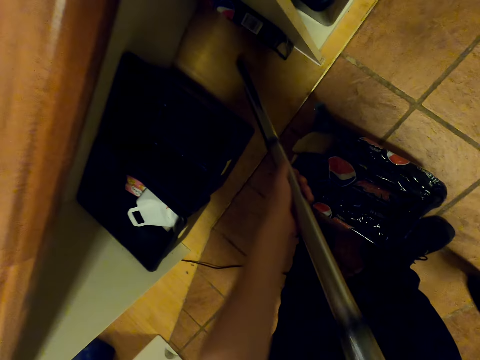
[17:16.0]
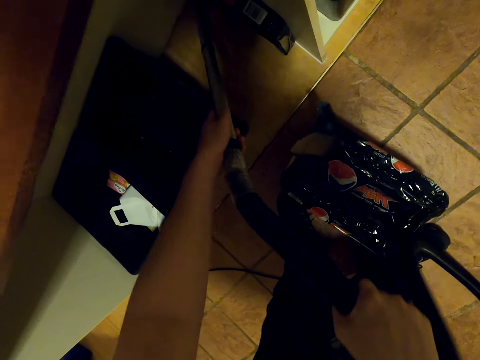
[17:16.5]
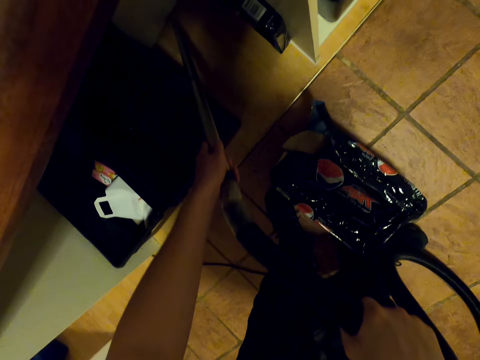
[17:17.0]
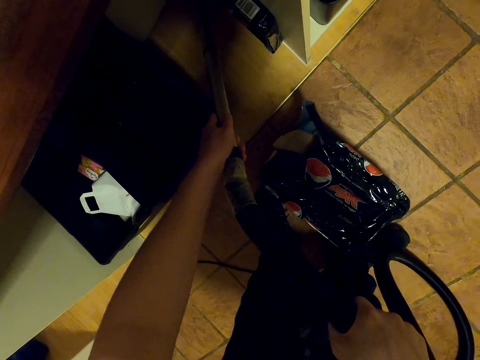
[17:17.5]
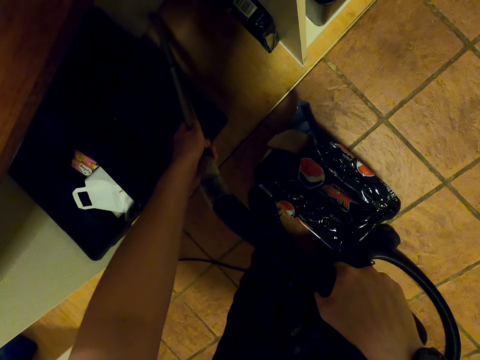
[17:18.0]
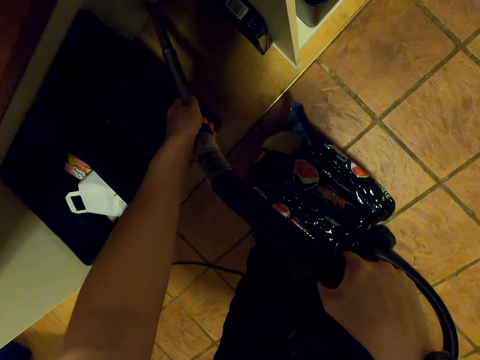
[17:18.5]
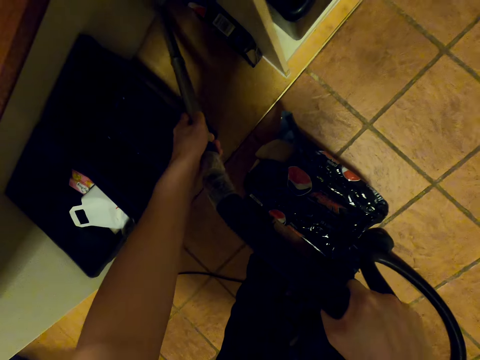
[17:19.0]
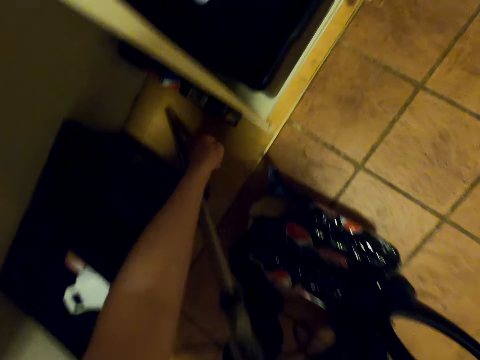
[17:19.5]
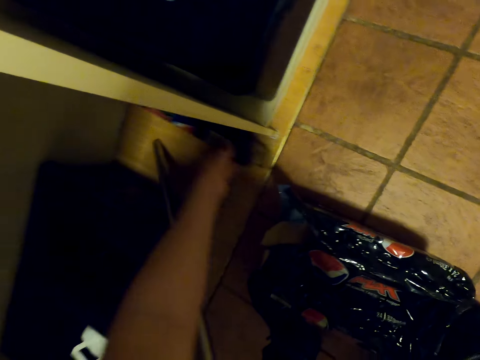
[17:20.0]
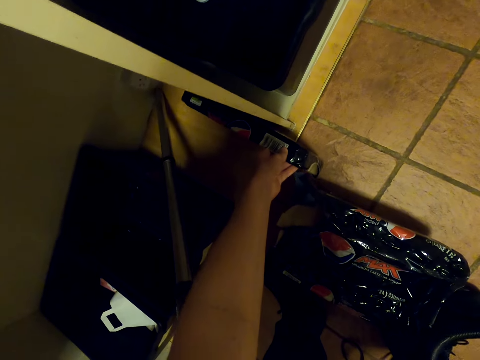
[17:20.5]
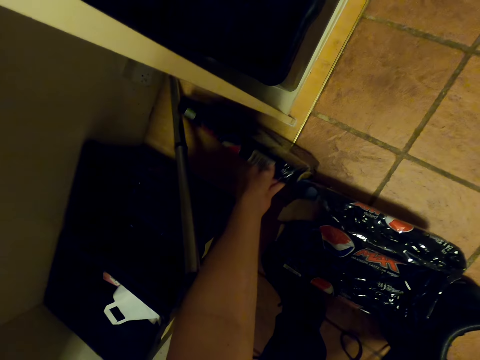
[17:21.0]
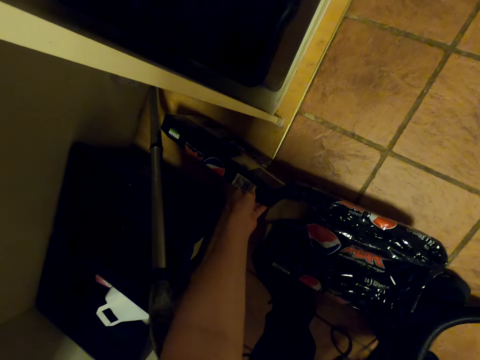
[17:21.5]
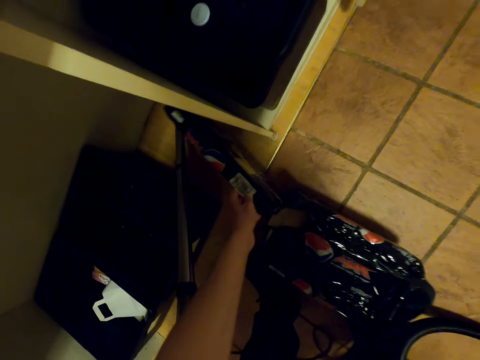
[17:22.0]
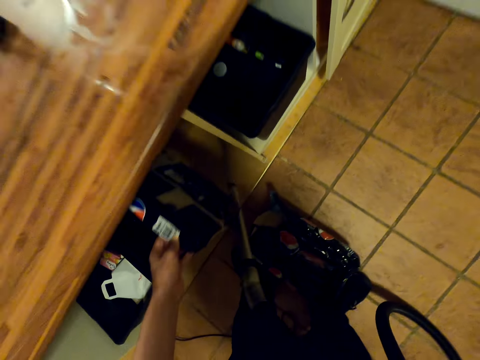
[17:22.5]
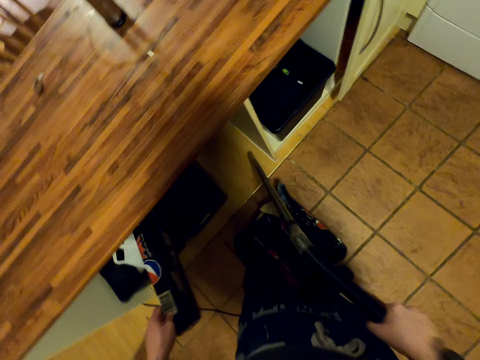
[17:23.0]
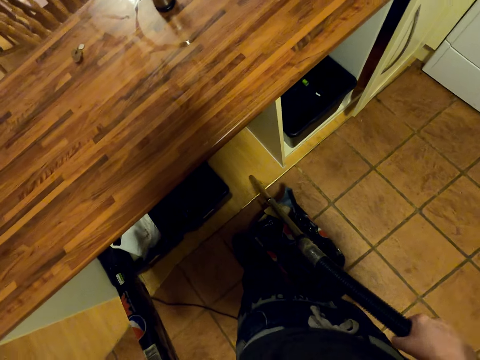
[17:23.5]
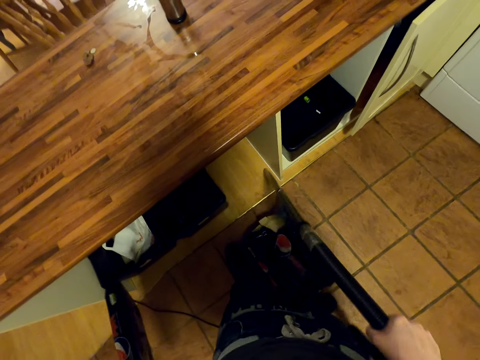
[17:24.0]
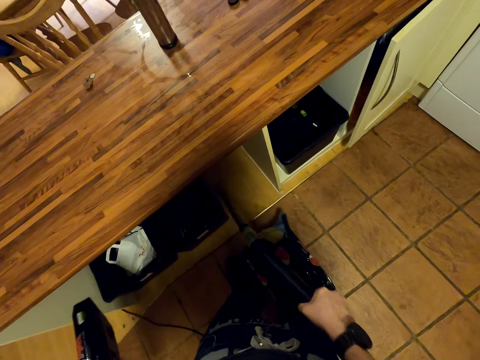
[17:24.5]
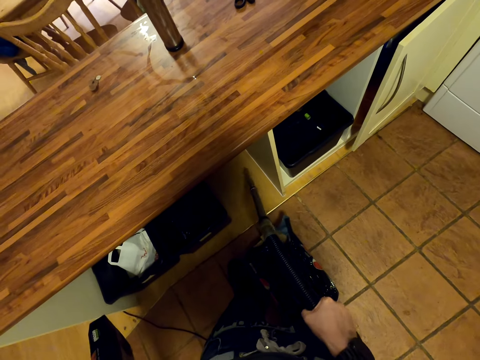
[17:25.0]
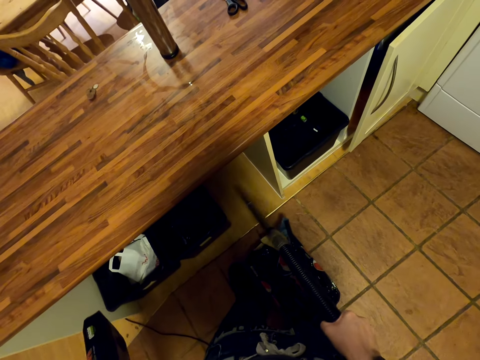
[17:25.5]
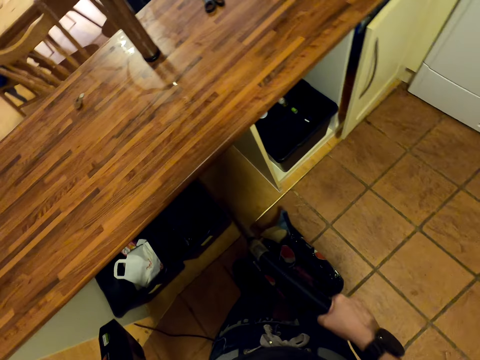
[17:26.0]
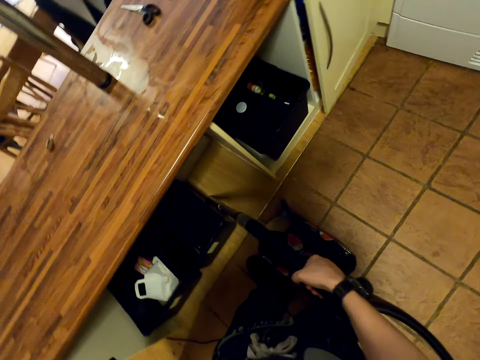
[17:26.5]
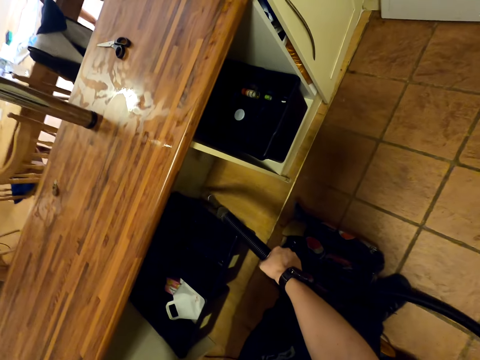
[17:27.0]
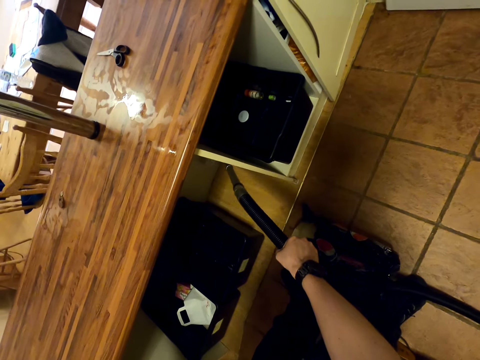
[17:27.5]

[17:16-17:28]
The camera wearer cleans the floor with a vacuum cleaner. They move something with the left hand. They clean the floor with the vacuum cleaner.
